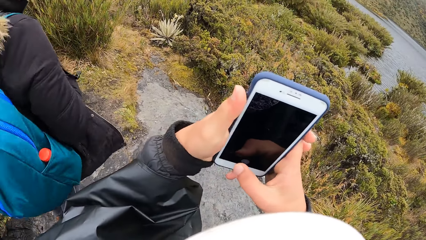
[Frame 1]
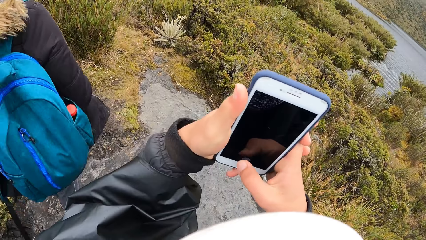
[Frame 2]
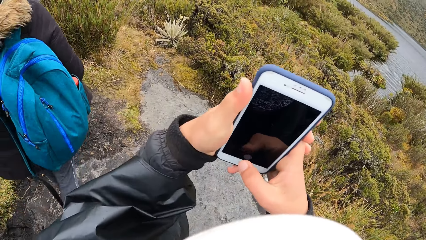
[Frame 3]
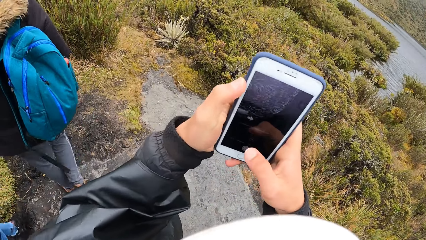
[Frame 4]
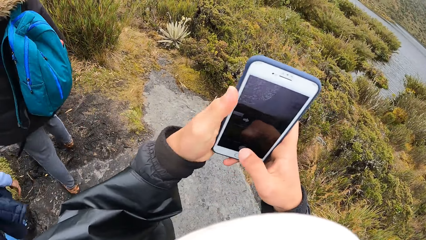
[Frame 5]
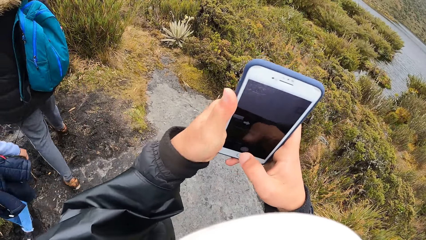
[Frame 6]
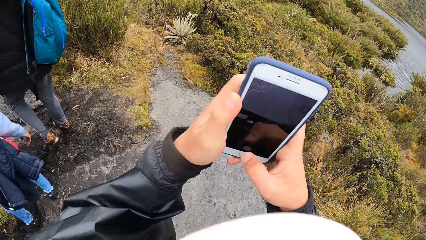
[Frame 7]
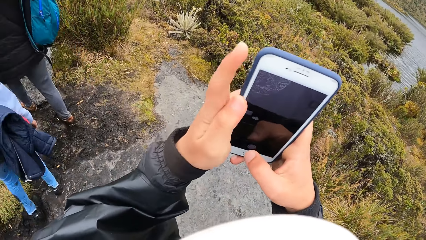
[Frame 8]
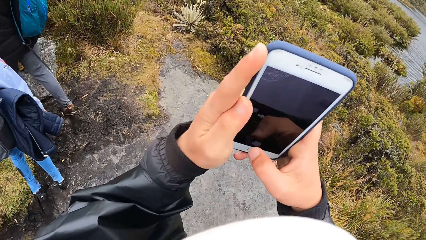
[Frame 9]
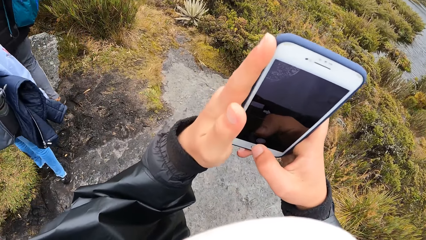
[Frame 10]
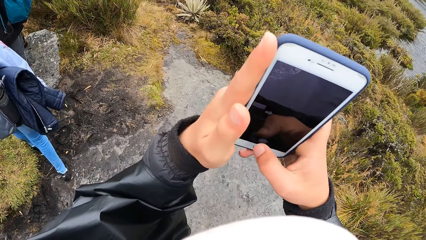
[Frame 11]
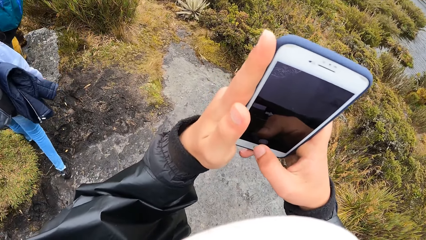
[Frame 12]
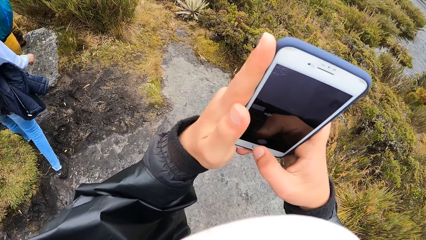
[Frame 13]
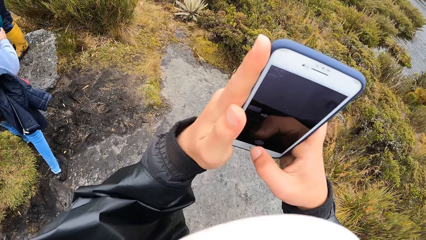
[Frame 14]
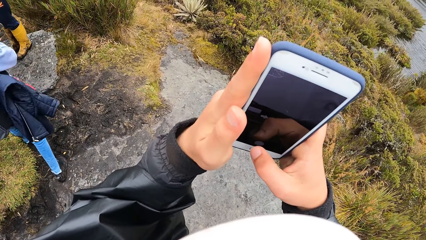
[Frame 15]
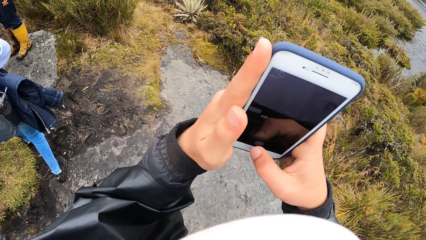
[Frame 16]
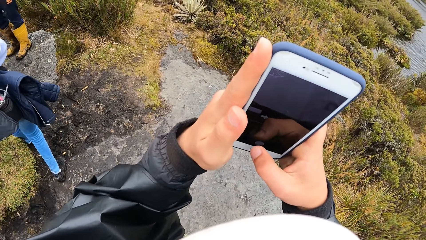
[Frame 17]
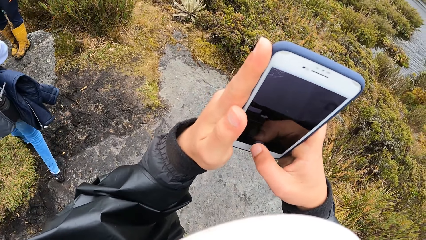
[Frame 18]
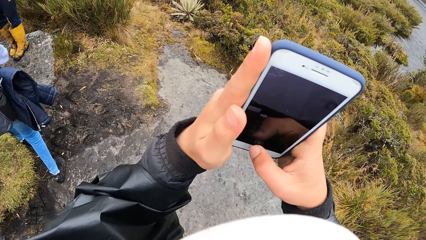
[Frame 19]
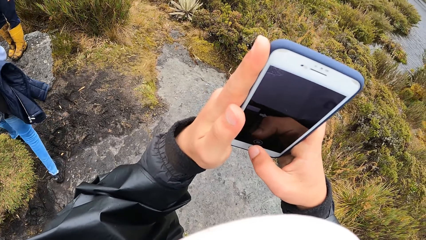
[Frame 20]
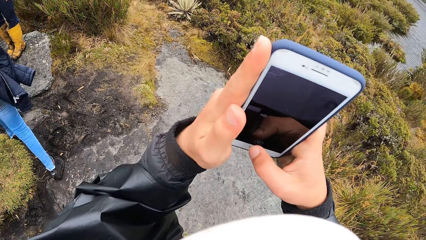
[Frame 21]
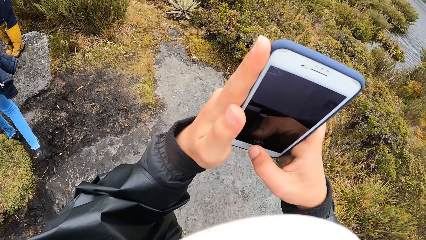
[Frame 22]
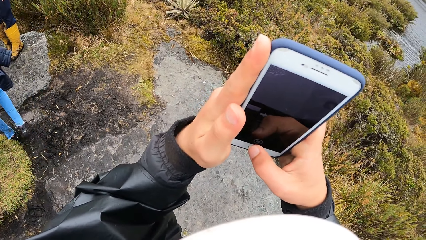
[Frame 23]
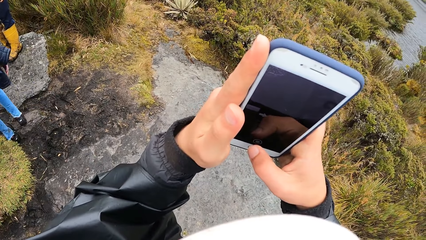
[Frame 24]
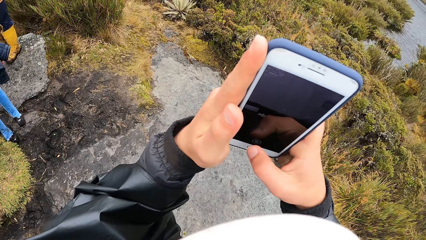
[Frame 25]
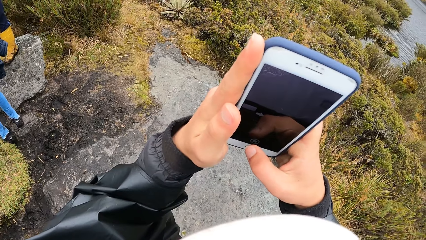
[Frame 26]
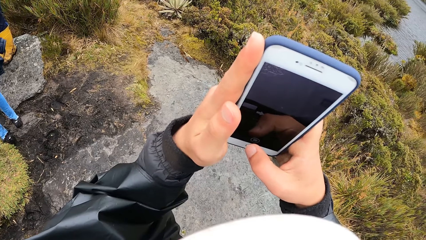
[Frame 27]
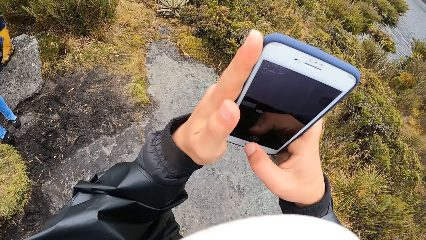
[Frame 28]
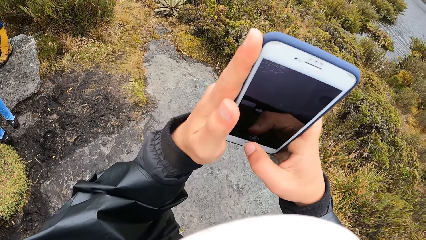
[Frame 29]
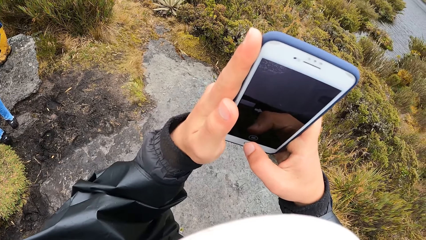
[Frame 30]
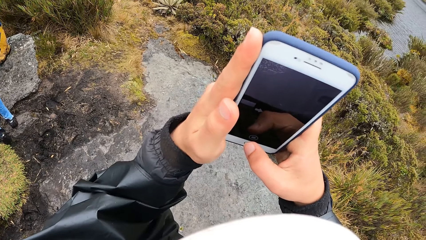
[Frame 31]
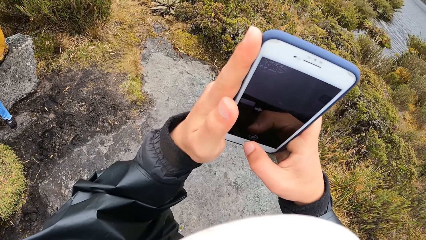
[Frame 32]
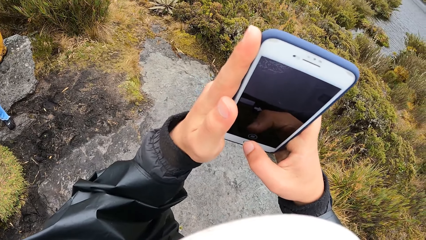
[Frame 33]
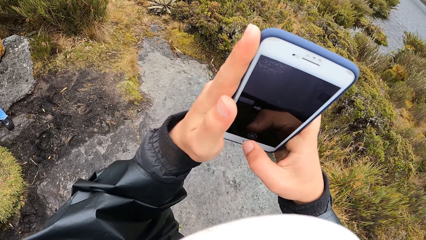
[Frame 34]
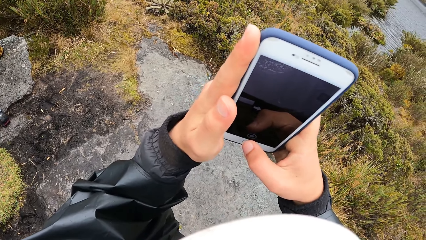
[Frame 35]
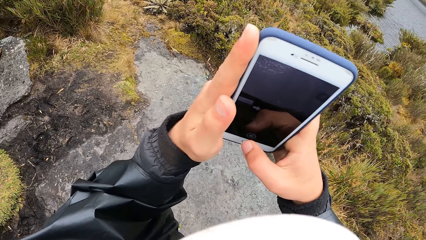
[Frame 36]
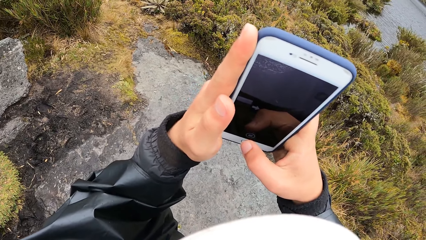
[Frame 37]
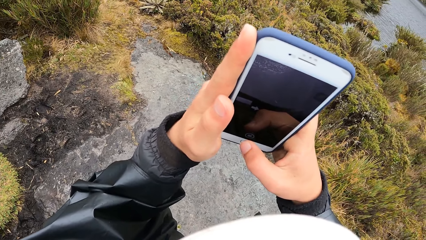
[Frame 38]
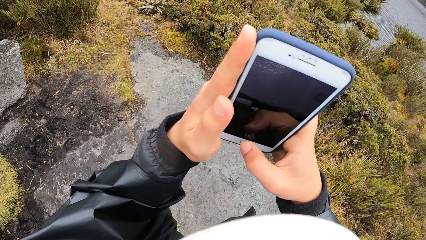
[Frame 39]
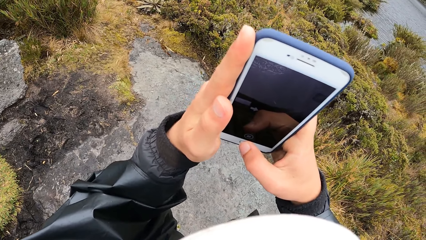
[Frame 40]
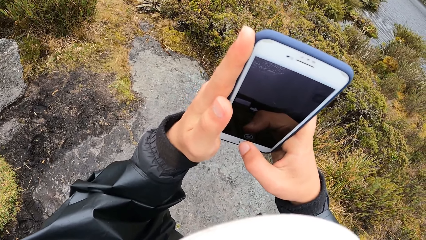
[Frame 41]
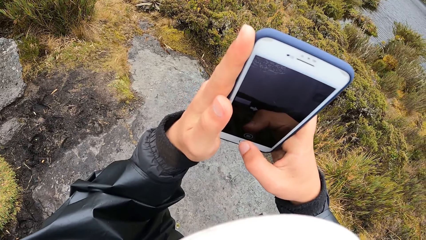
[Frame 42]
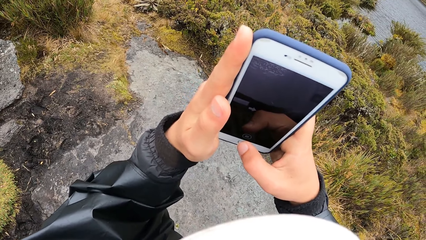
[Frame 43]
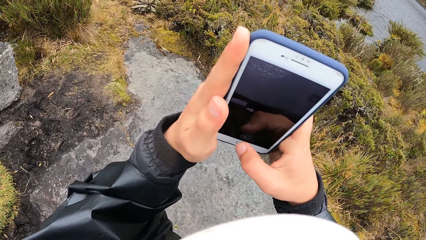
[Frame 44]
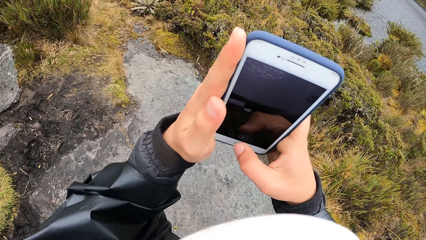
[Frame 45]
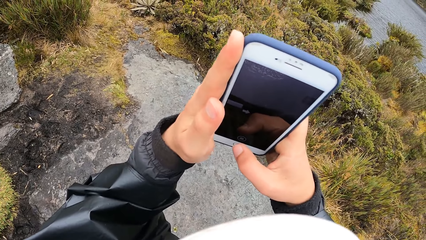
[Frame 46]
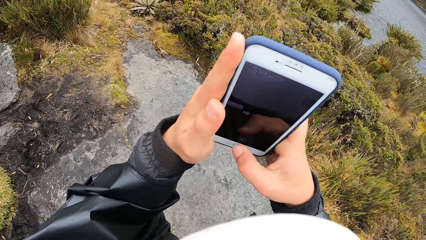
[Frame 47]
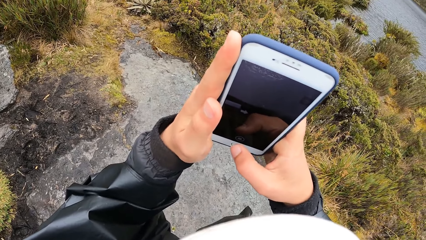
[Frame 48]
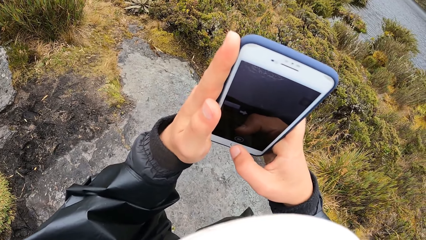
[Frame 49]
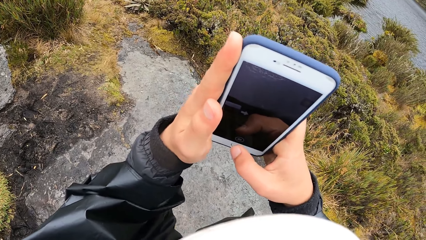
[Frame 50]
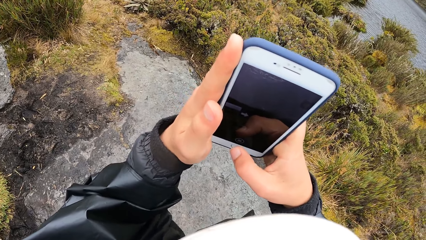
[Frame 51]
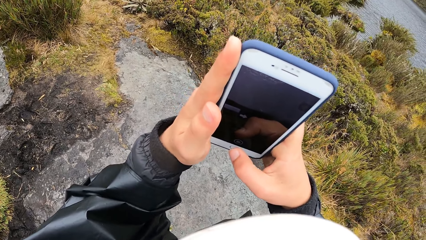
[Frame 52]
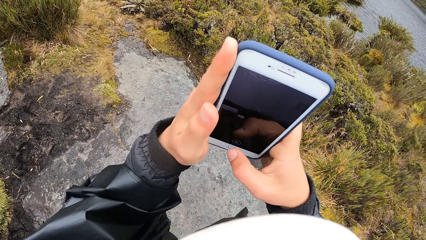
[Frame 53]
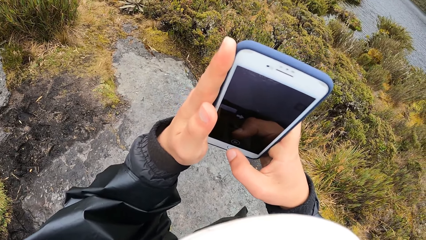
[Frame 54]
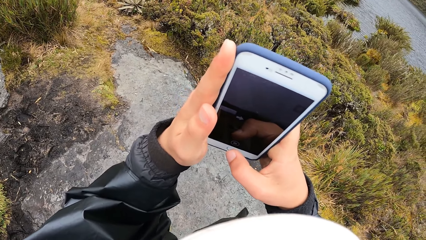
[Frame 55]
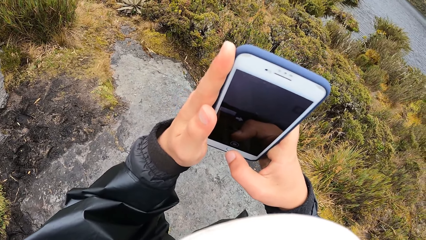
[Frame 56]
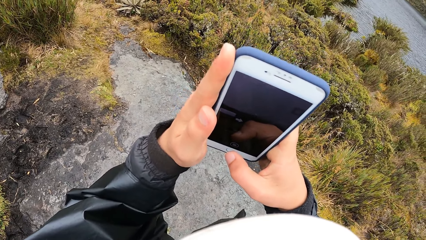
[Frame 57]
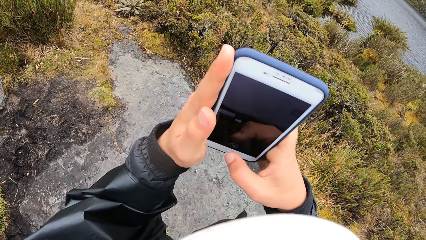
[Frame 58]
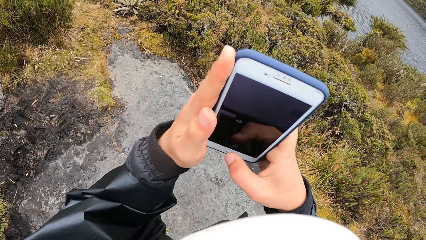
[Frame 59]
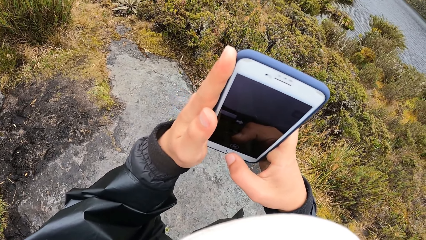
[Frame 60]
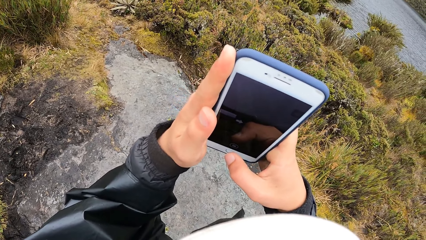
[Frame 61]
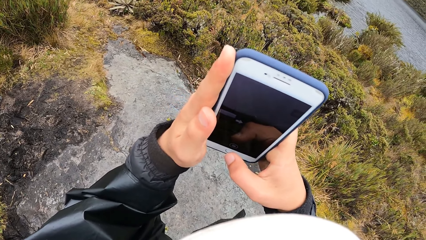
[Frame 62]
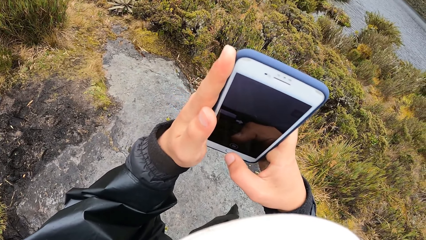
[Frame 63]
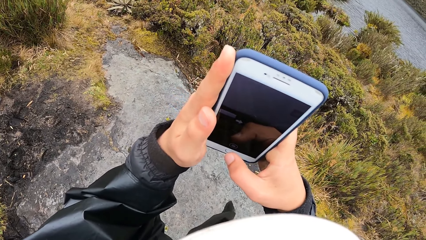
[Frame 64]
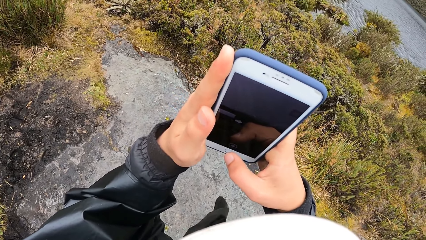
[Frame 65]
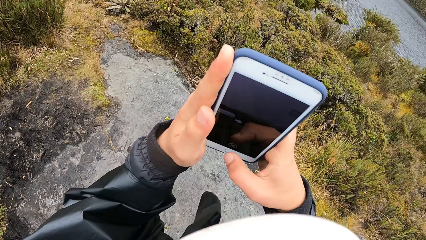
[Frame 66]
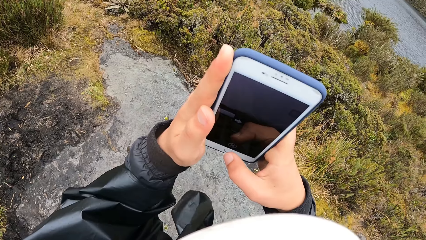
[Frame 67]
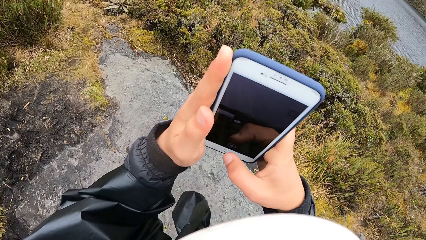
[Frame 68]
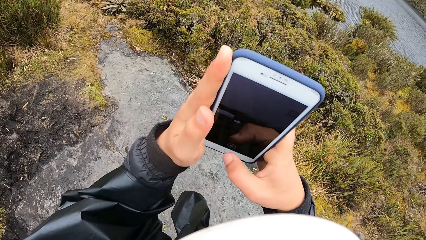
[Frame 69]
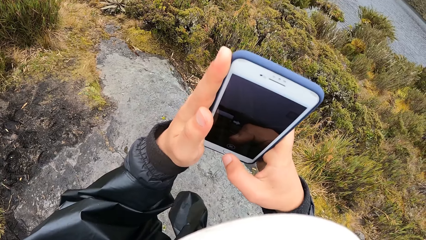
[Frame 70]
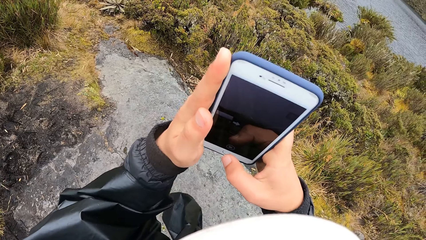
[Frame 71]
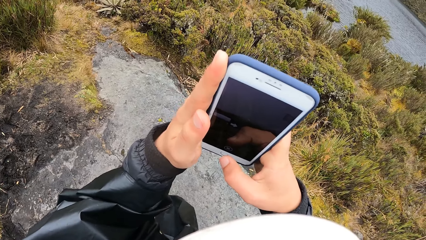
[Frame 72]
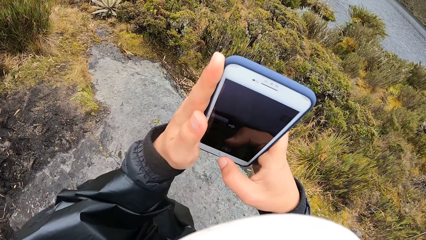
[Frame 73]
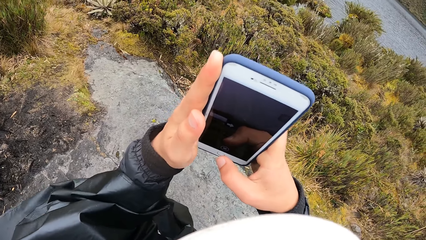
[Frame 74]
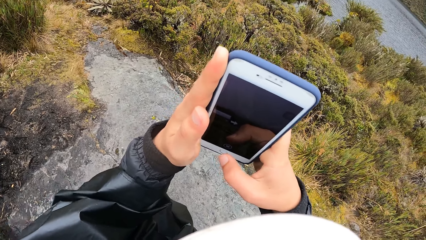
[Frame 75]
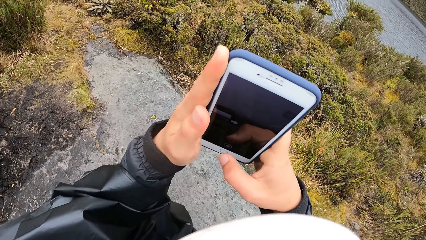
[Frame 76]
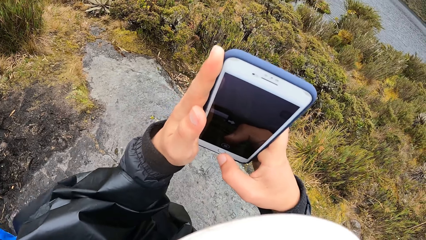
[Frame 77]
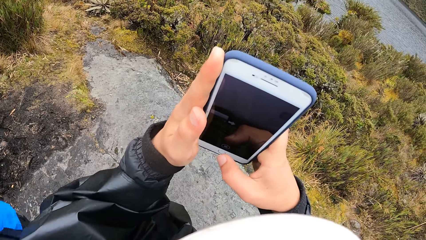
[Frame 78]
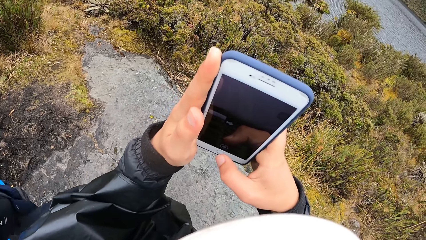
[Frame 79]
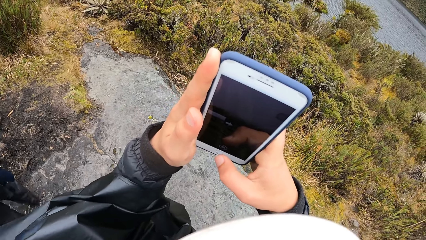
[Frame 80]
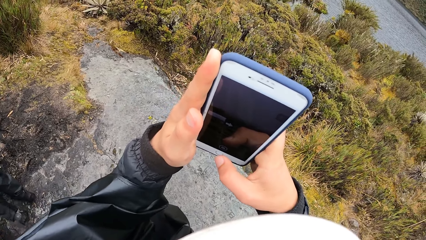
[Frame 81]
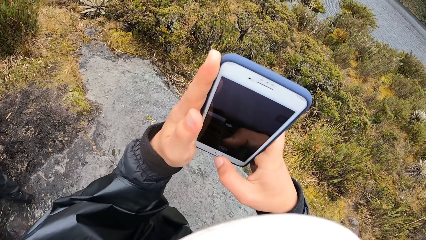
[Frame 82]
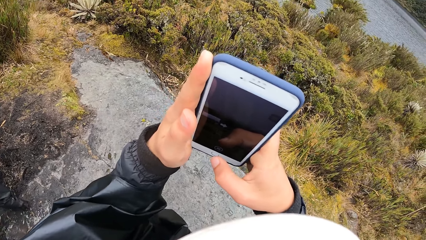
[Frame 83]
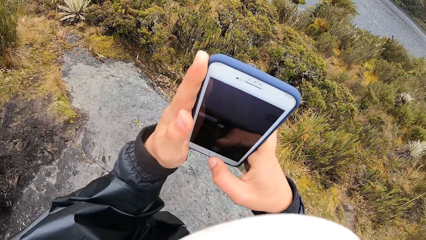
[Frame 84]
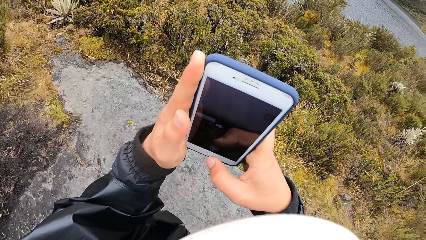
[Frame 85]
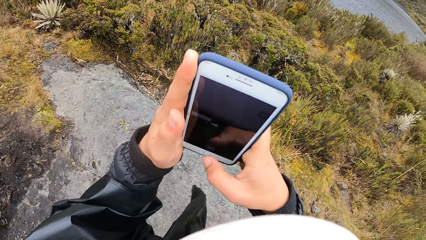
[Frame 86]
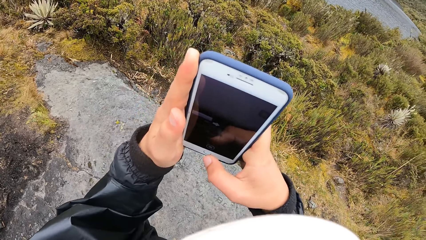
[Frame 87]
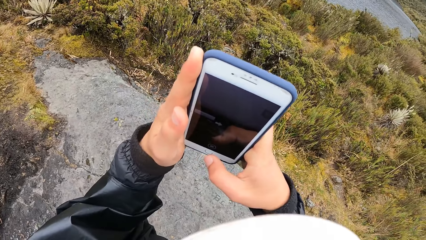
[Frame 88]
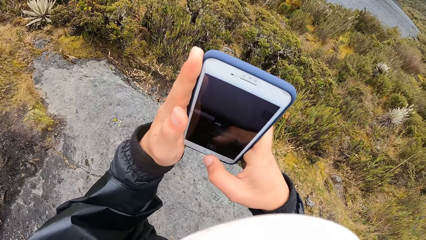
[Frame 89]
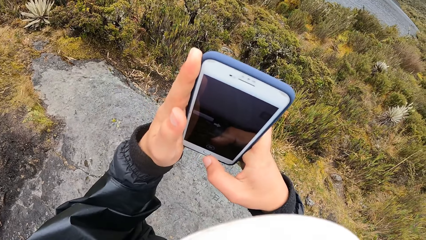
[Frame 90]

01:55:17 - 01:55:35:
The camera wearer scrolls the phone with the right hand thumb. They tap the camera with the right thumb. They take a video with the phone.
